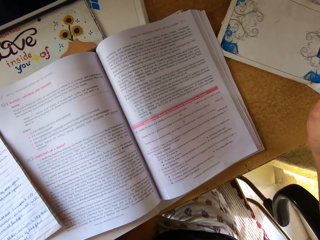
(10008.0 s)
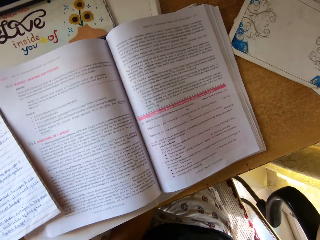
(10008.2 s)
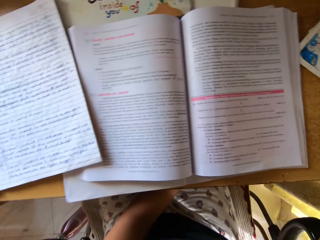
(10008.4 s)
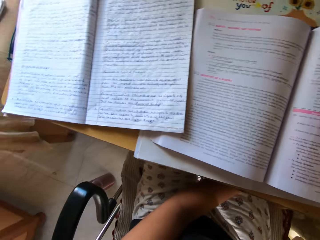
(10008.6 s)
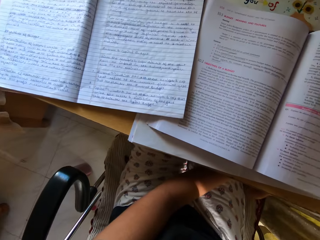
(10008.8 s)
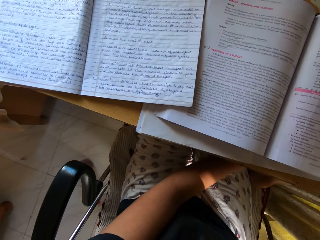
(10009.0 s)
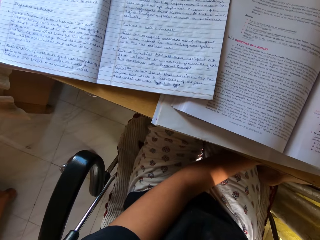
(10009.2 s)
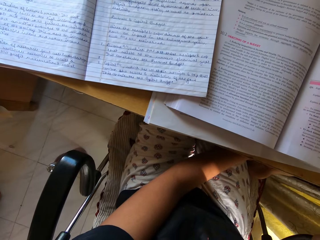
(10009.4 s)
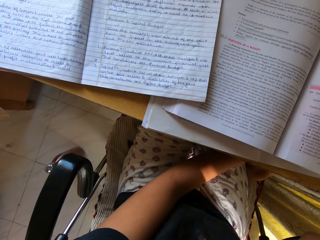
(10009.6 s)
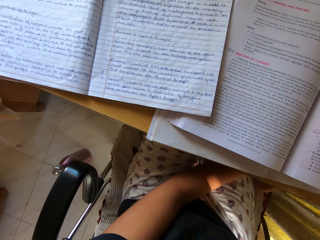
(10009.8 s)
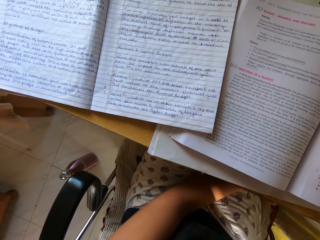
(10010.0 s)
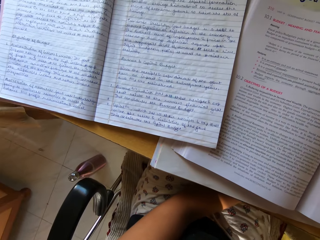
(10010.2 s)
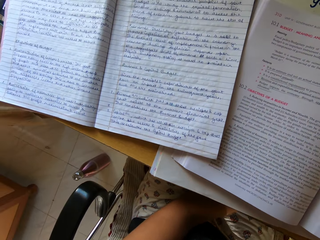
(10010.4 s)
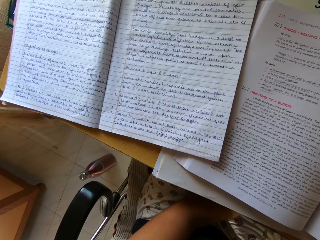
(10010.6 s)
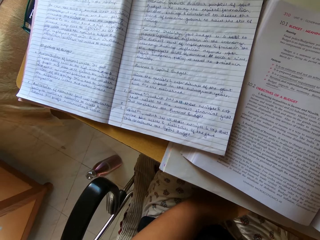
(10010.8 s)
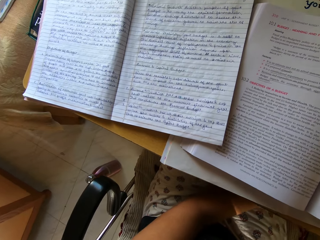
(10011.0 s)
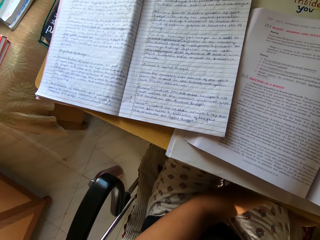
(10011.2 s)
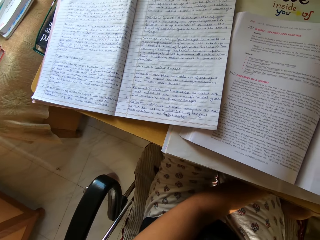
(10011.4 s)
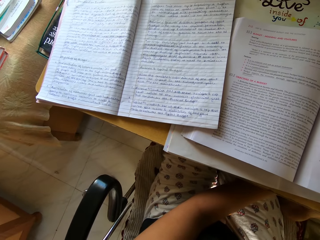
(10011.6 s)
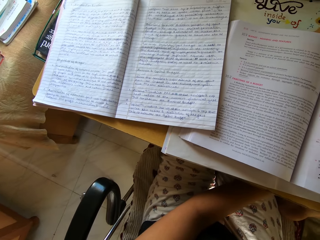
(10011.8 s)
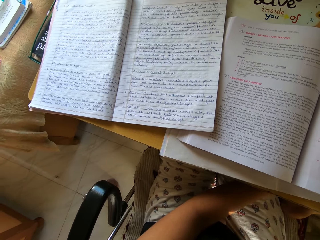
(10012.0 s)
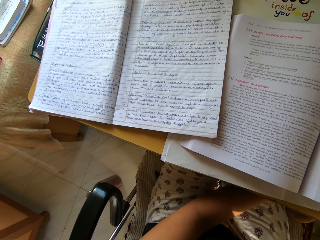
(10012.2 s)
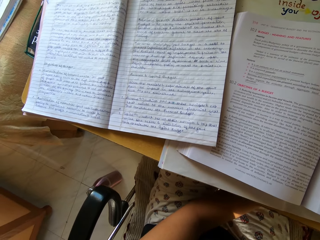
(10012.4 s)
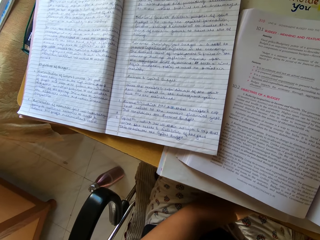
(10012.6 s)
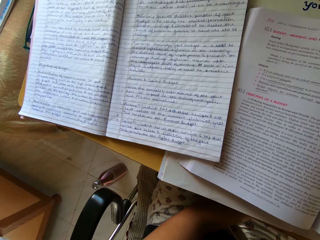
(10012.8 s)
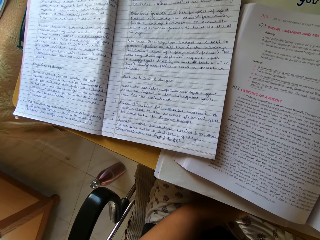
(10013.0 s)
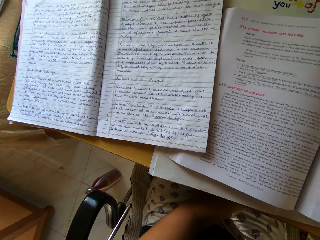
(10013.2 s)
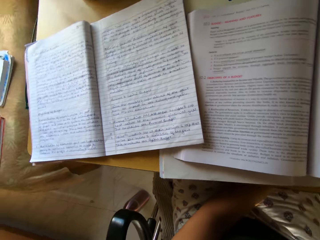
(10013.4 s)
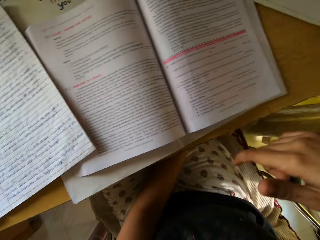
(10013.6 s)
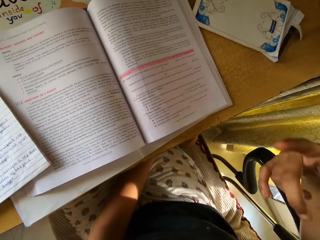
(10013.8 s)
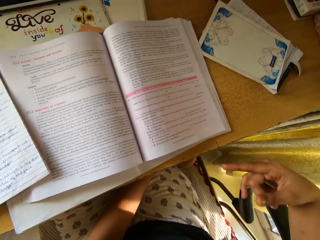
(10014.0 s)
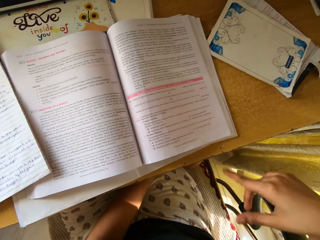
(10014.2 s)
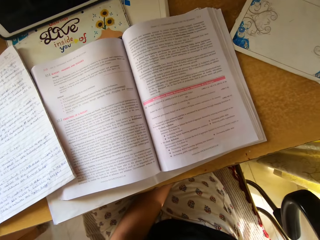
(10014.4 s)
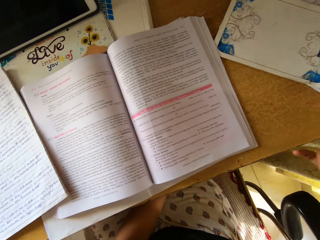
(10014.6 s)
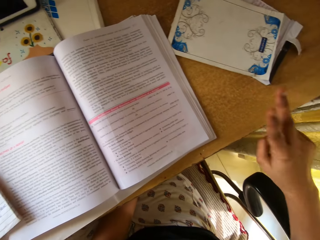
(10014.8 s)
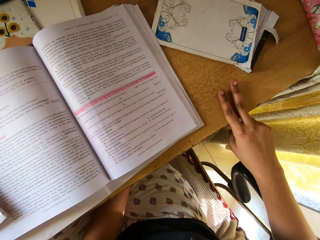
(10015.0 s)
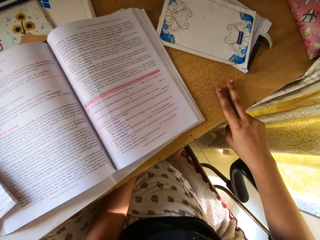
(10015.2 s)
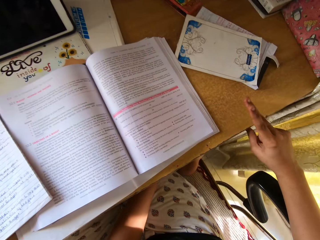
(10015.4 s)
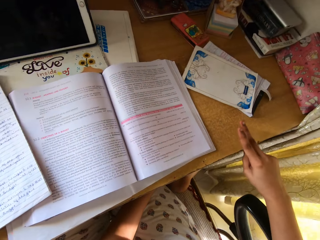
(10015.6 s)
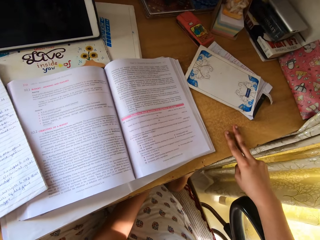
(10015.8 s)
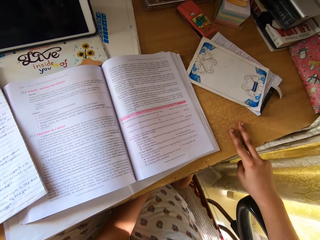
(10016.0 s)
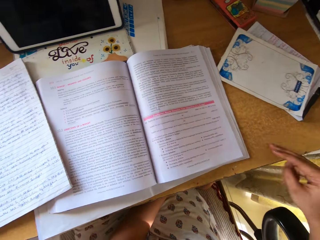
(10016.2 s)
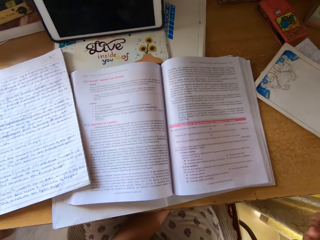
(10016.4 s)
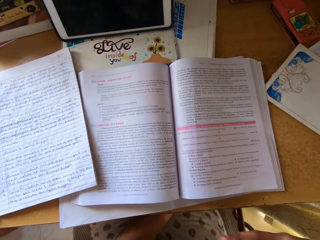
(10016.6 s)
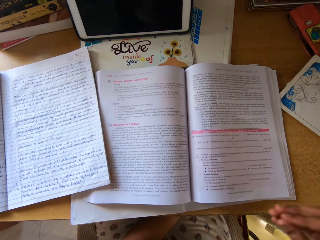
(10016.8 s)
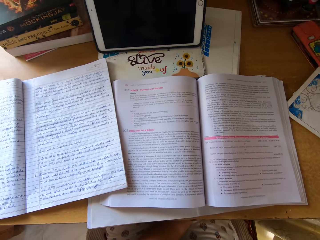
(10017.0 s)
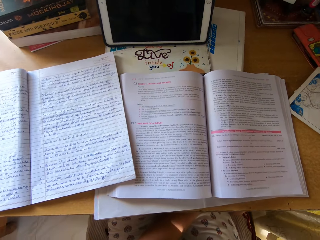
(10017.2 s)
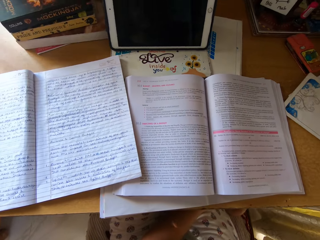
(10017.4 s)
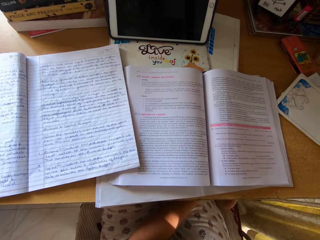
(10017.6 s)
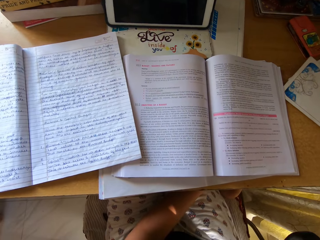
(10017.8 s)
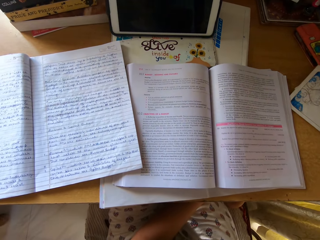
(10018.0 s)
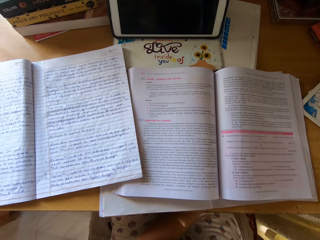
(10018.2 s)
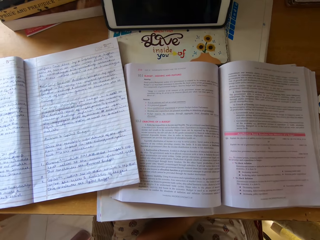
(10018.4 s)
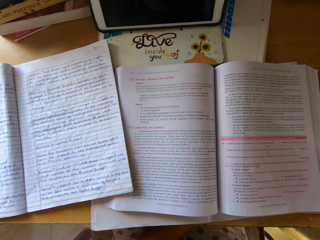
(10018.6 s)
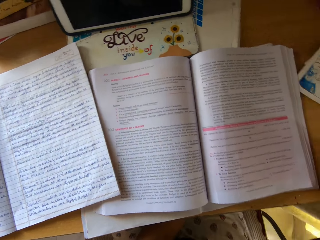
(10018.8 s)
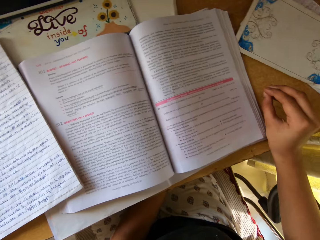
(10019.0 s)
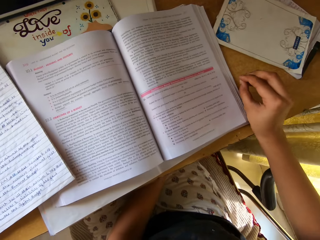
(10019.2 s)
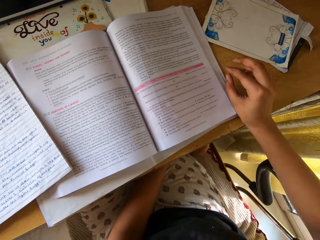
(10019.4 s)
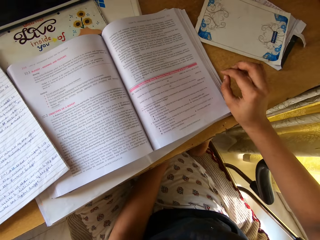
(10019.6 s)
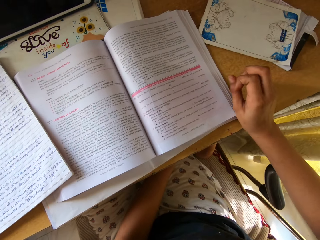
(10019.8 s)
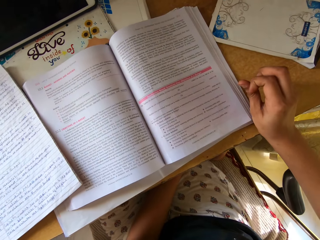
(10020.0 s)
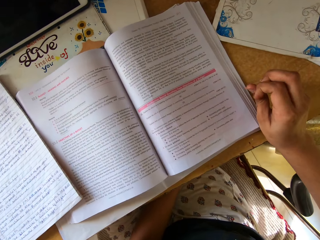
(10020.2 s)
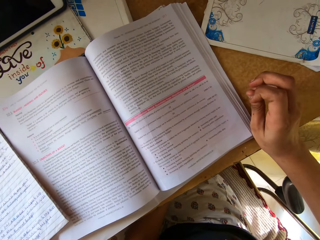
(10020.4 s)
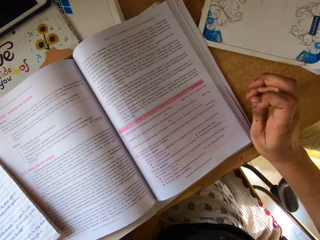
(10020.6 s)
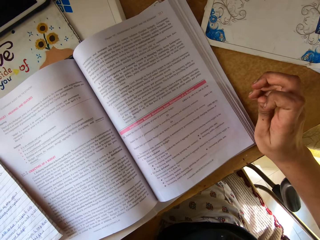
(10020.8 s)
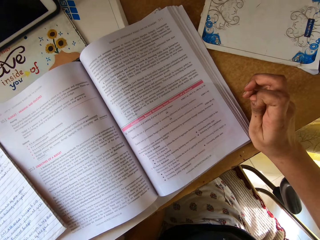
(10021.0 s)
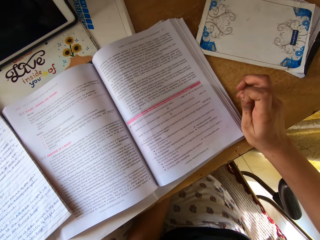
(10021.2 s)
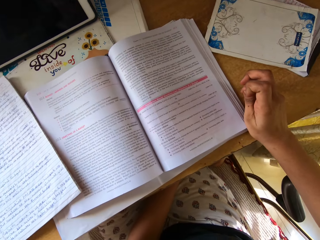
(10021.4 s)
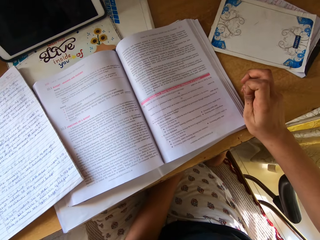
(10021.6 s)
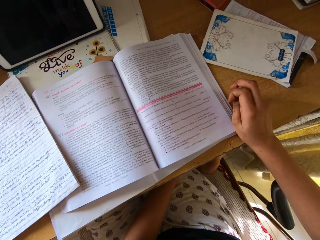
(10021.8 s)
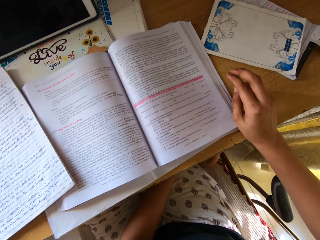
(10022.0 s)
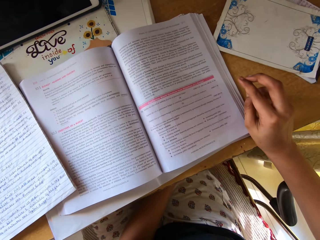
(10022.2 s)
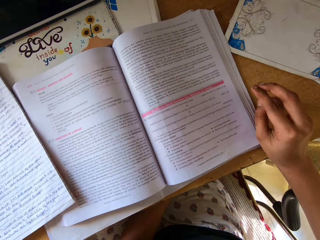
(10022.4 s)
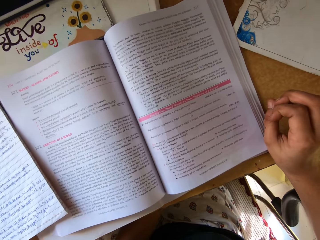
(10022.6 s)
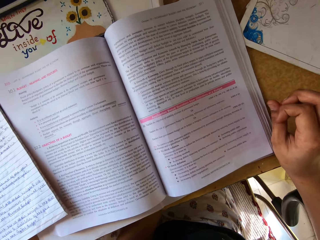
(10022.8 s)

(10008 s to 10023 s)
The camera wearer looks at the open book on the table. They gesture. They put the right hand on the table.

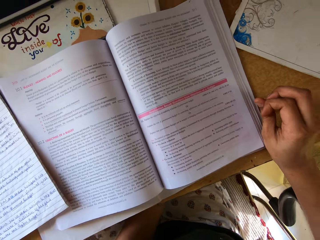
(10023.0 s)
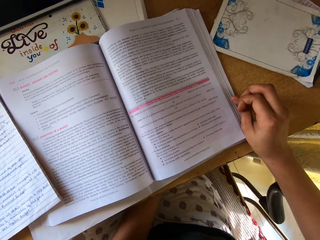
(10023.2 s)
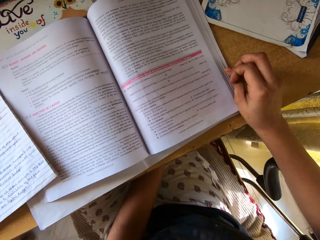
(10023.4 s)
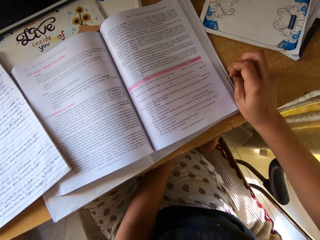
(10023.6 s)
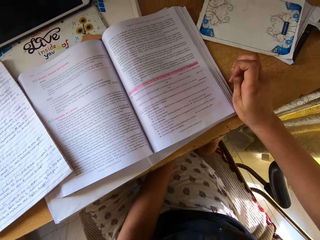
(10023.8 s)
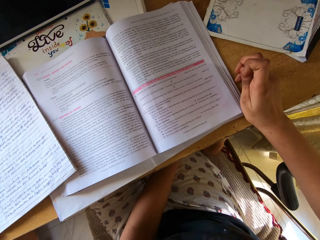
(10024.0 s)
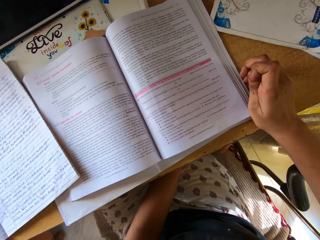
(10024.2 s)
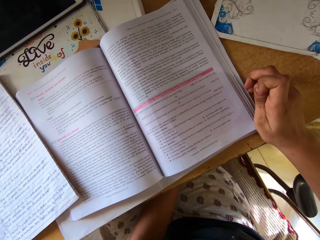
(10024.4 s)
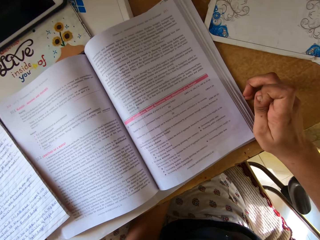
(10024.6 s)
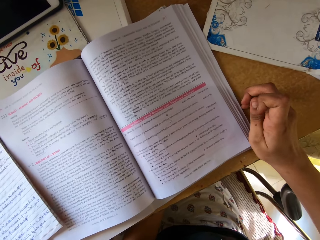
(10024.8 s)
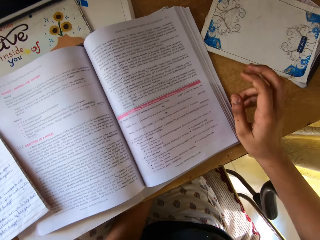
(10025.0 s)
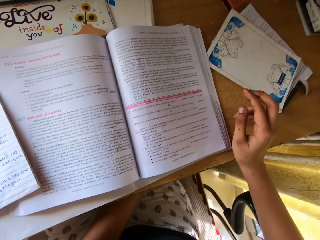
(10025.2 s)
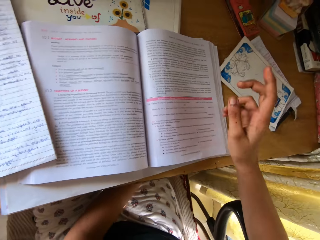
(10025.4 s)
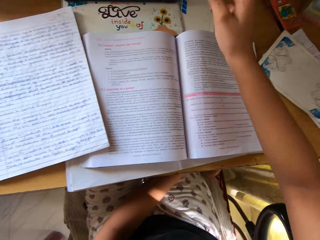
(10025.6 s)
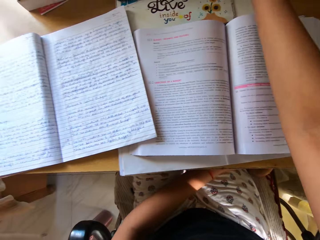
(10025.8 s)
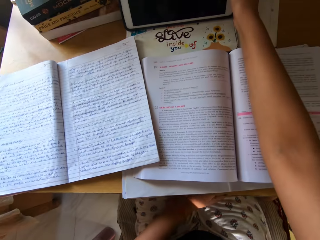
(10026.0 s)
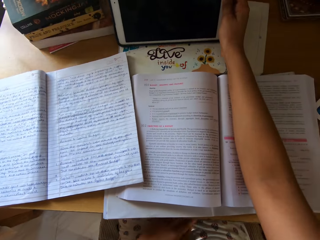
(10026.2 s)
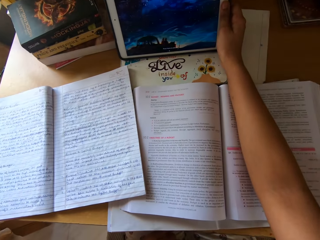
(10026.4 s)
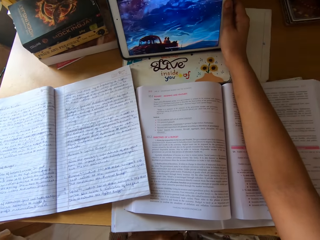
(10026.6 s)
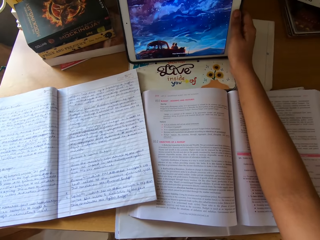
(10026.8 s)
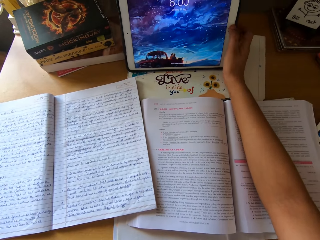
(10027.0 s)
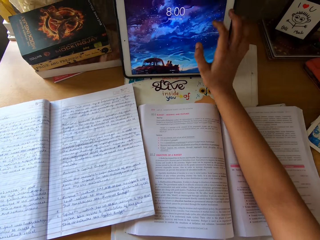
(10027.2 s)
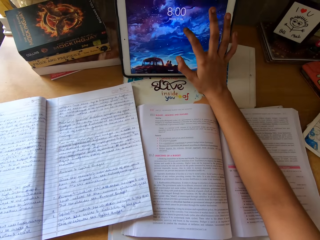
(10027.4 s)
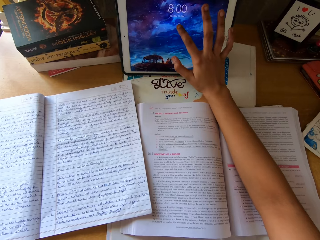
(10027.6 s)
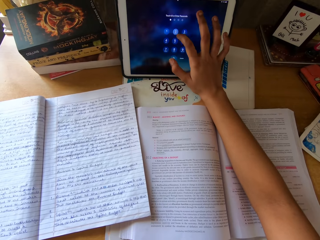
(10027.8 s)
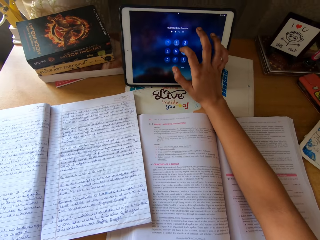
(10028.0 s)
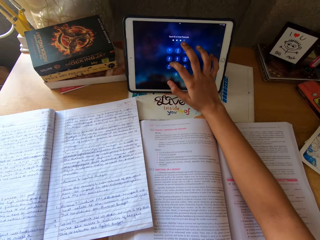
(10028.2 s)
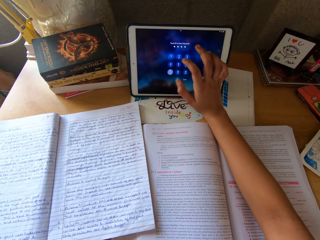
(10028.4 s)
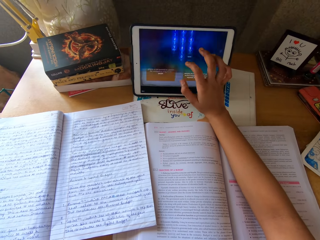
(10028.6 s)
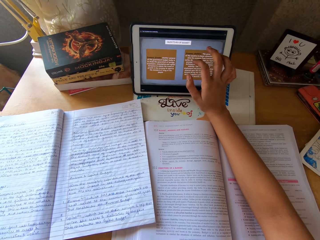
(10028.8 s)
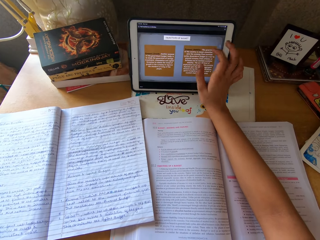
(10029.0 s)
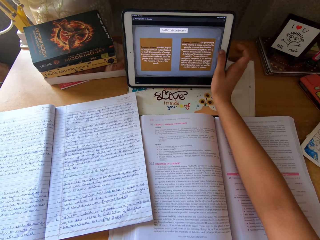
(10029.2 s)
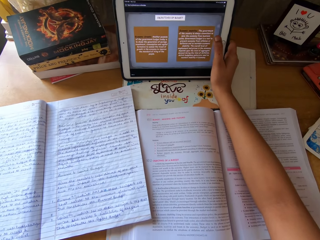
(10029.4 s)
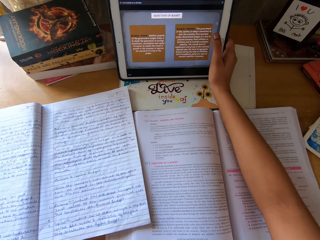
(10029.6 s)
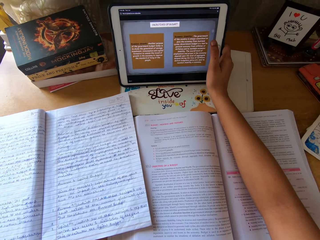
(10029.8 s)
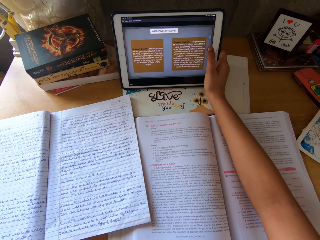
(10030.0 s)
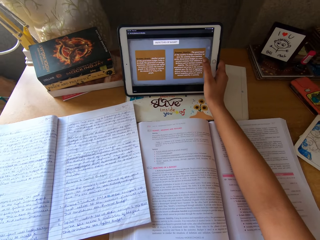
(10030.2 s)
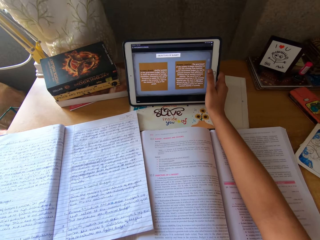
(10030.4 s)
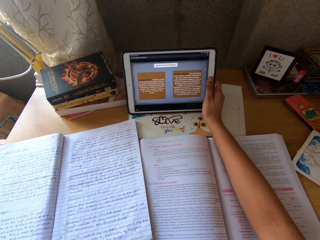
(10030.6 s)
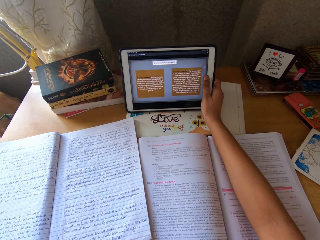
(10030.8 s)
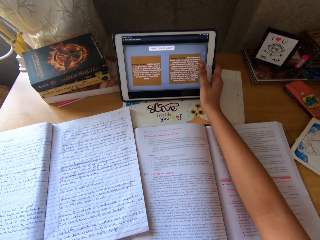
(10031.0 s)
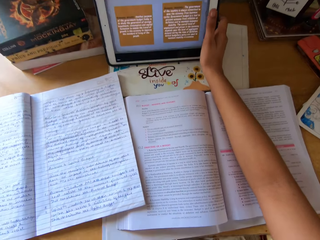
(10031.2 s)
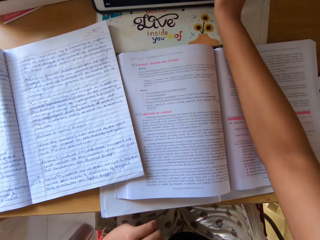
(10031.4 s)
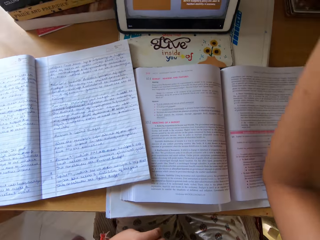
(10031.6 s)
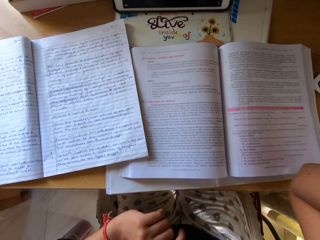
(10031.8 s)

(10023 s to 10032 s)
The camera wearer puts on the tablet. They unlock the tablet. They scroll on the tablet. They read notes from the tablet.
